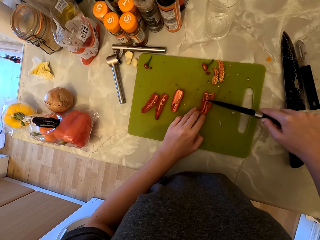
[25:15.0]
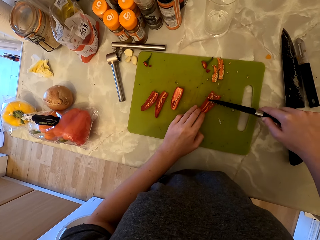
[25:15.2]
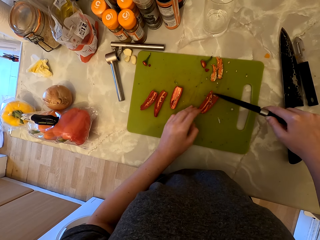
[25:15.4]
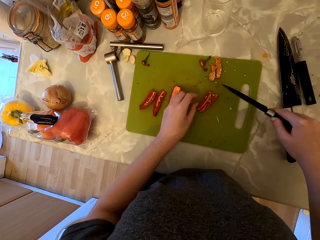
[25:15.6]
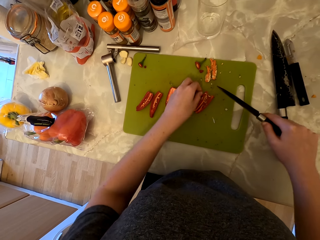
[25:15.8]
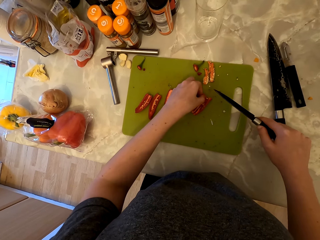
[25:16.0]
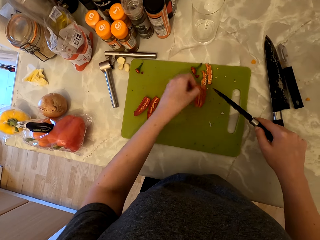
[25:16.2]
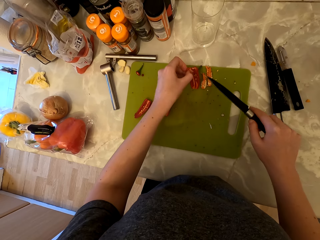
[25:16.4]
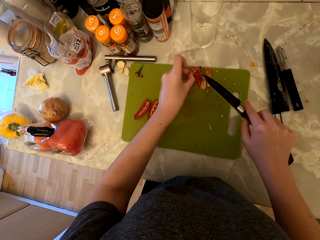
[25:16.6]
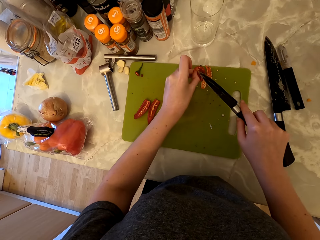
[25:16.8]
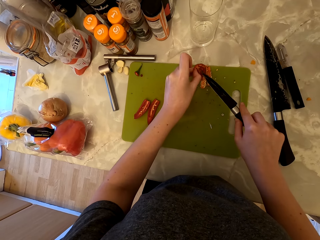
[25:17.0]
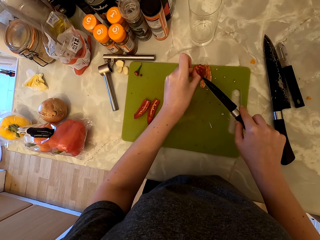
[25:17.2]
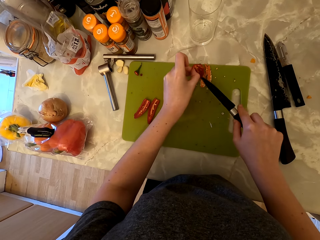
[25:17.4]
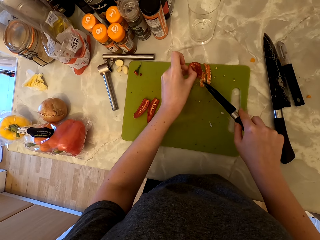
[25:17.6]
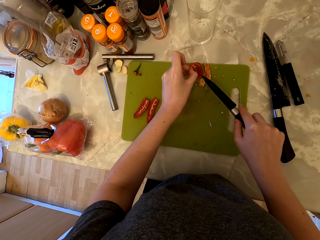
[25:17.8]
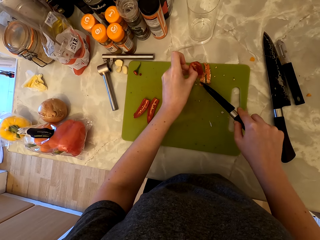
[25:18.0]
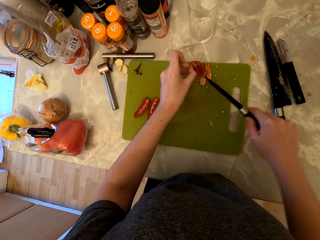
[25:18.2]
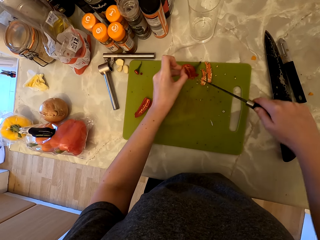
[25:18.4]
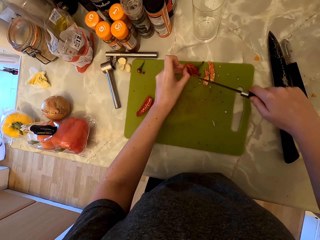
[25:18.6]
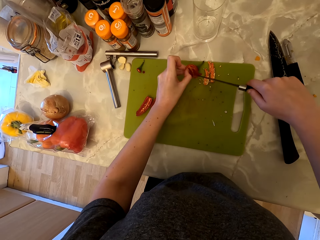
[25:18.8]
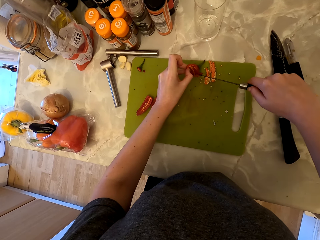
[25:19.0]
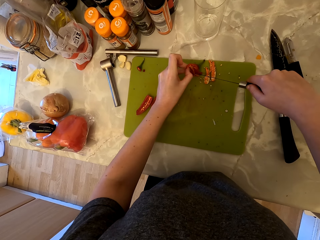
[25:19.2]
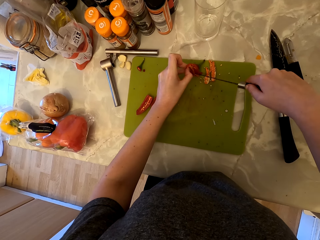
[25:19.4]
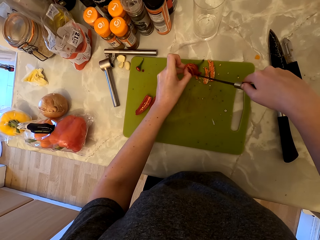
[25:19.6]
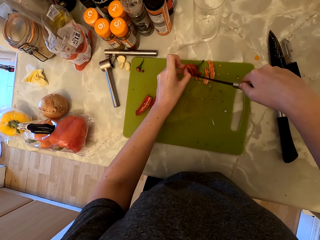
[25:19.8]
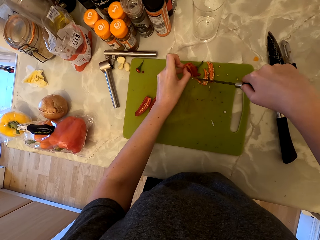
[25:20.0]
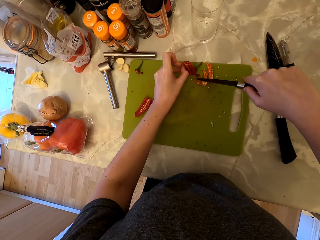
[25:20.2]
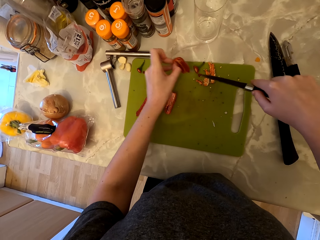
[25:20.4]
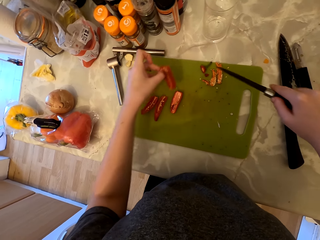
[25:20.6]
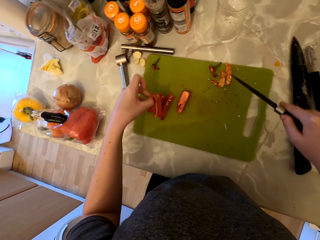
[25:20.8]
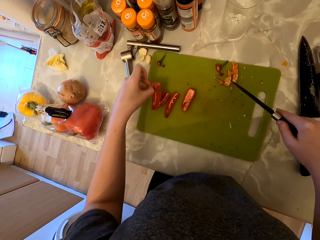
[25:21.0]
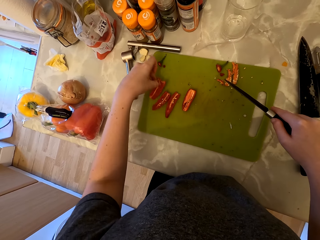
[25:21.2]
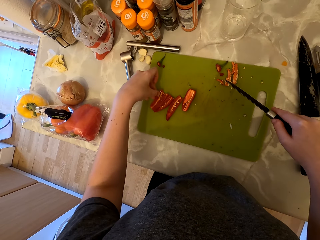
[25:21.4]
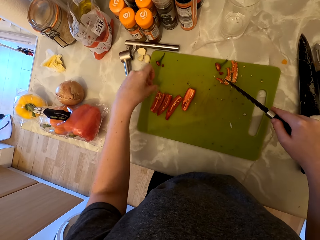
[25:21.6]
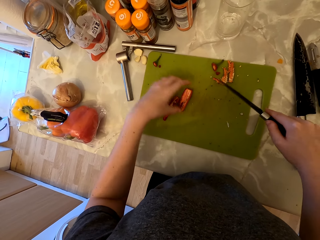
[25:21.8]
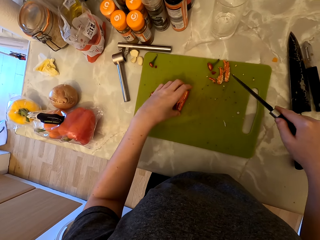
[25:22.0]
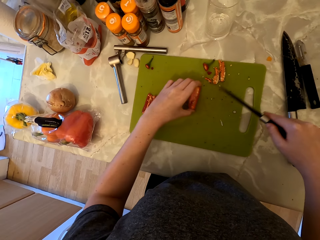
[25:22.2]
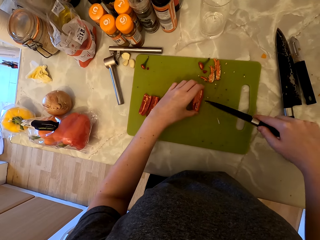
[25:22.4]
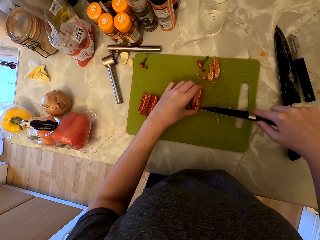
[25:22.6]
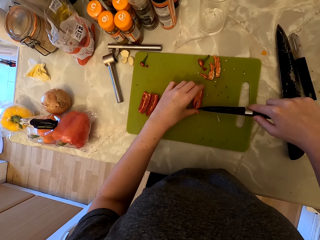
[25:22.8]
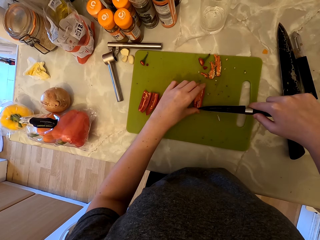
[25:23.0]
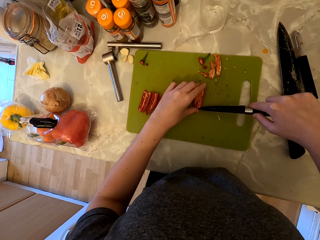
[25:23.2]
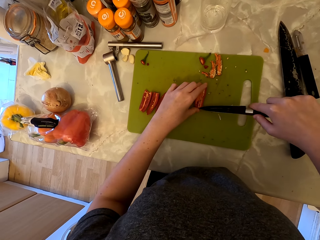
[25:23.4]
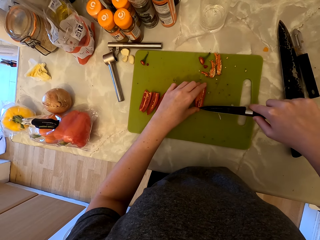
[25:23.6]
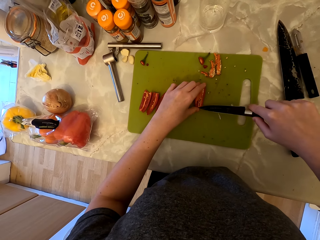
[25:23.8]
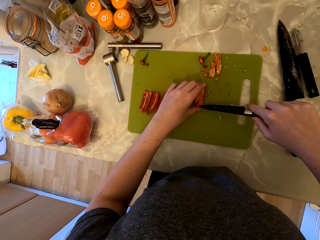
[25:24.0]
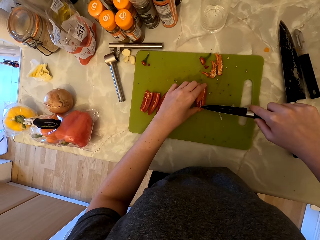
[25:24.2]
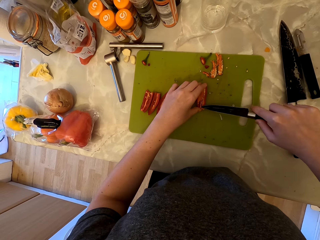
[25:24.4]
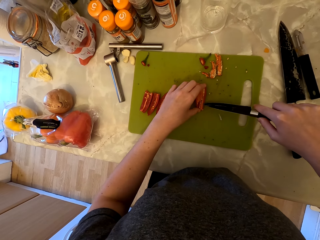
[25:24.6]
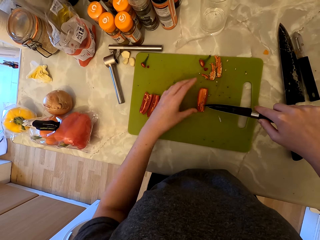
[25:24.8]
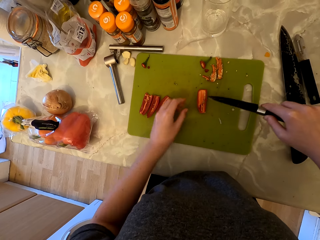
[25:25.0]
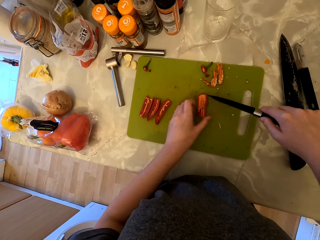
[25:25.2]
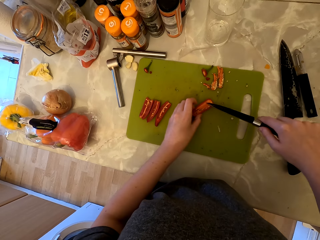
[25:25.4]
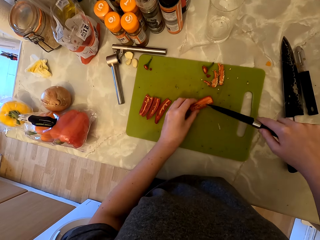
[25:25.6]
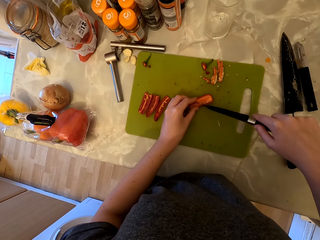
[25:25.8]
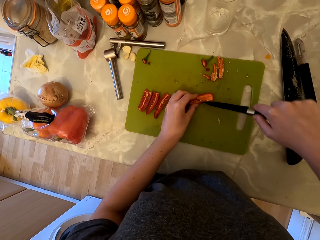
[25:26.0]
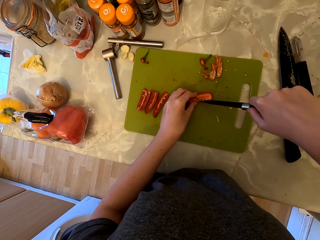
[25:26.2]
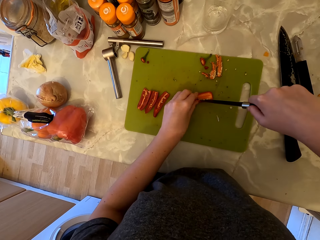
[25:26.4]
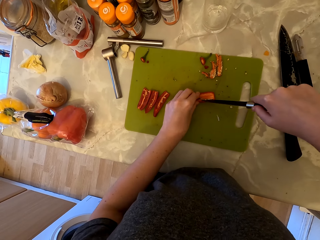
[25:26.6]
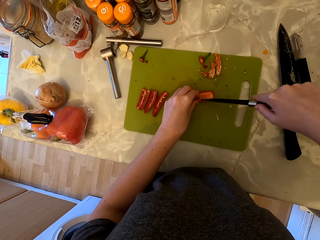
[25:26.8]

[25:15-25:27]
The camera wearer picks up the chili pepper. They remove the seeds of the chili pepper with the knife. They place the chili pepper on the chopping board. They pick up the chili pepper. They cut the inside of the chili pepper.

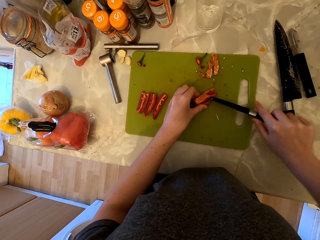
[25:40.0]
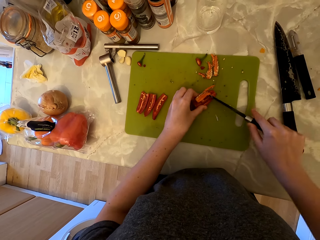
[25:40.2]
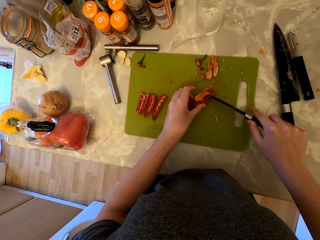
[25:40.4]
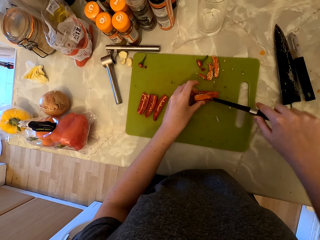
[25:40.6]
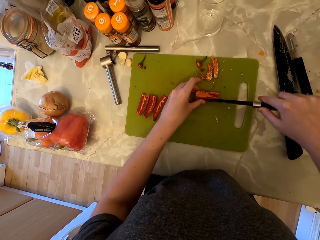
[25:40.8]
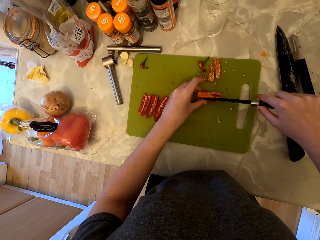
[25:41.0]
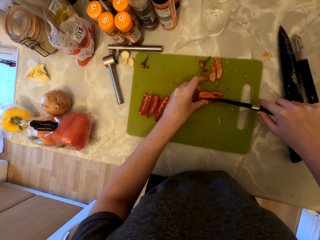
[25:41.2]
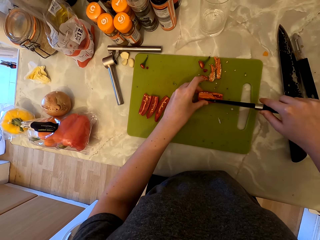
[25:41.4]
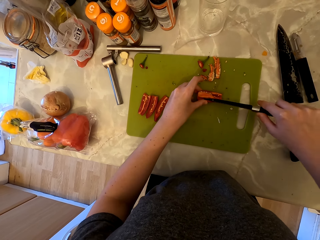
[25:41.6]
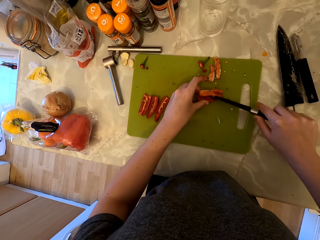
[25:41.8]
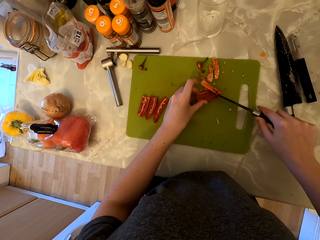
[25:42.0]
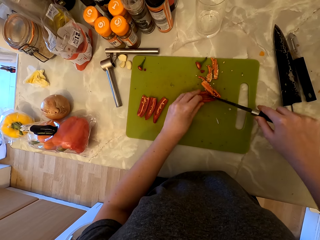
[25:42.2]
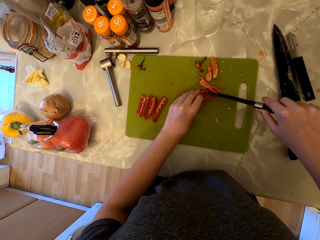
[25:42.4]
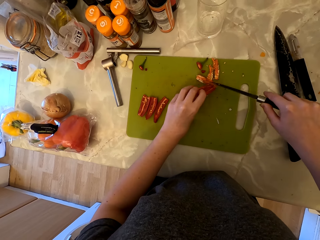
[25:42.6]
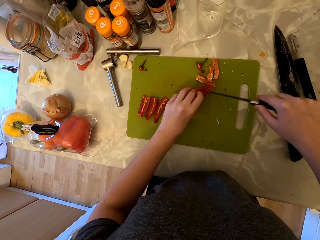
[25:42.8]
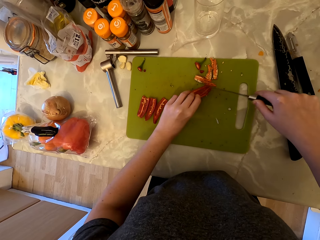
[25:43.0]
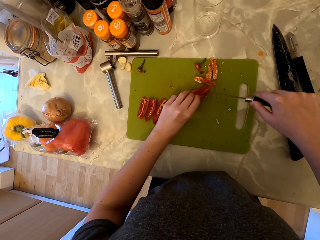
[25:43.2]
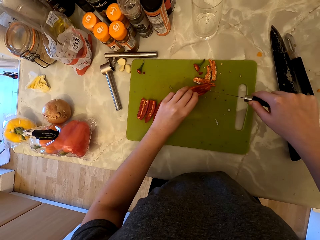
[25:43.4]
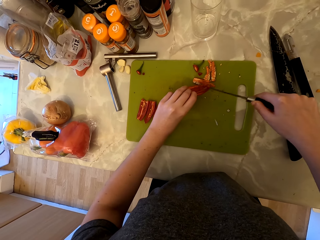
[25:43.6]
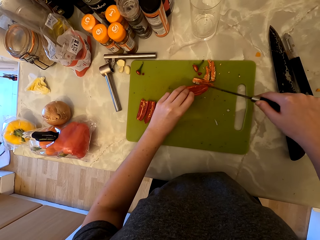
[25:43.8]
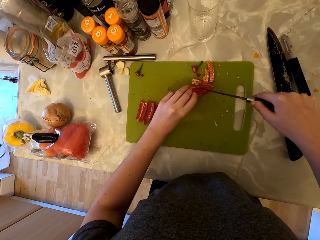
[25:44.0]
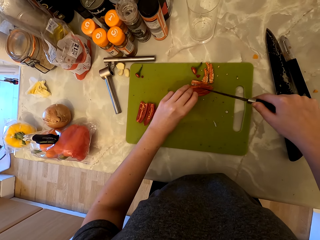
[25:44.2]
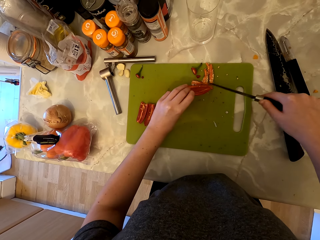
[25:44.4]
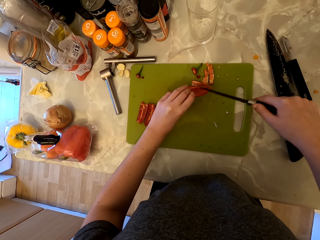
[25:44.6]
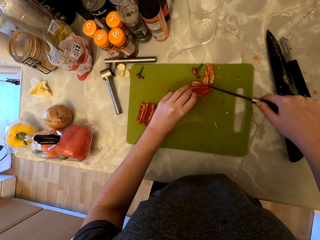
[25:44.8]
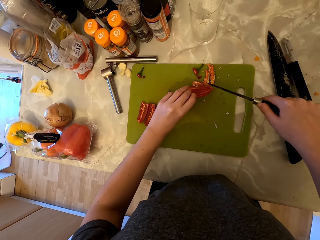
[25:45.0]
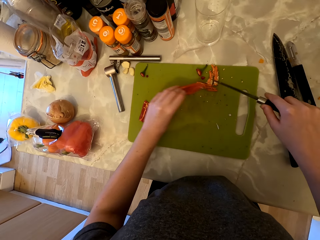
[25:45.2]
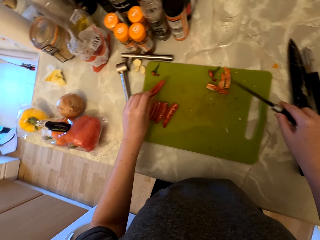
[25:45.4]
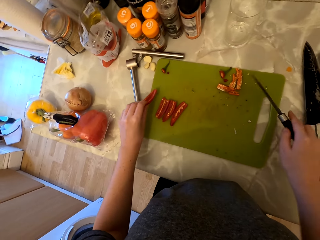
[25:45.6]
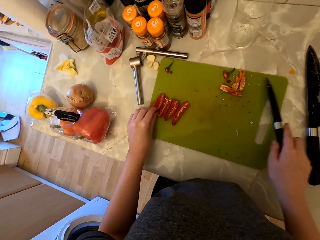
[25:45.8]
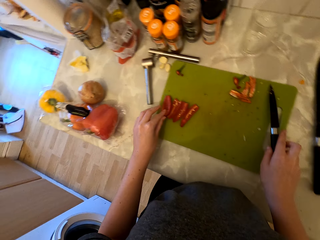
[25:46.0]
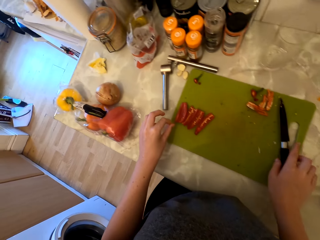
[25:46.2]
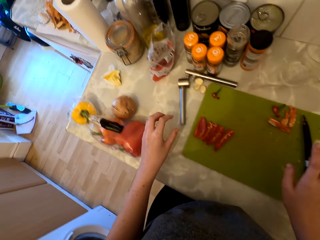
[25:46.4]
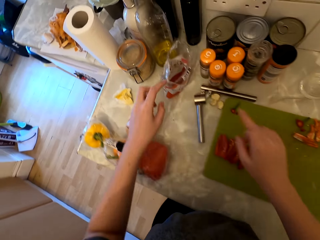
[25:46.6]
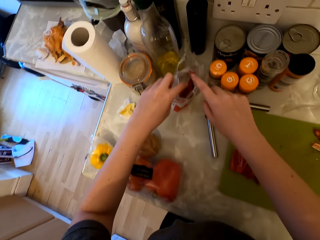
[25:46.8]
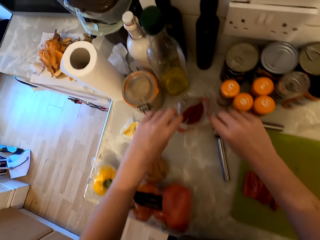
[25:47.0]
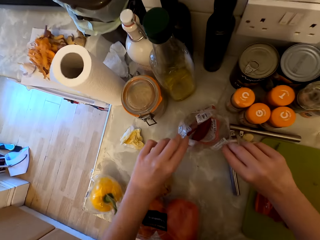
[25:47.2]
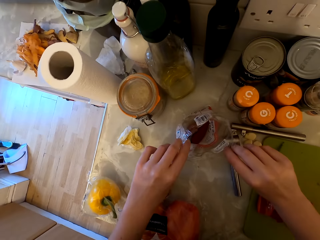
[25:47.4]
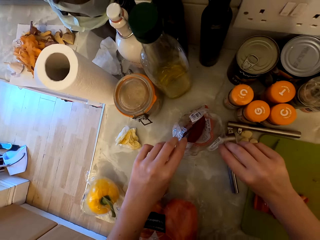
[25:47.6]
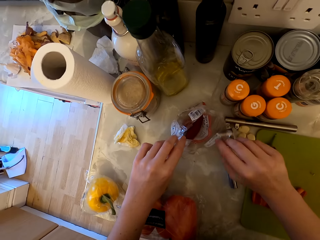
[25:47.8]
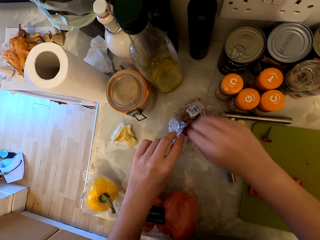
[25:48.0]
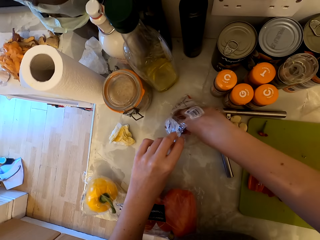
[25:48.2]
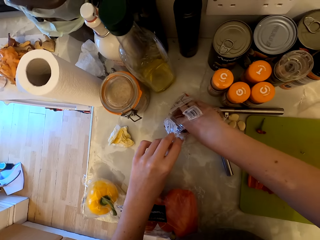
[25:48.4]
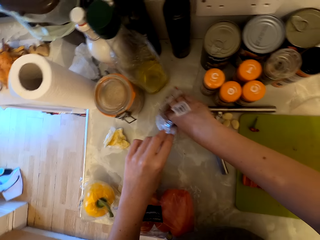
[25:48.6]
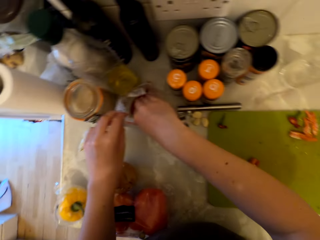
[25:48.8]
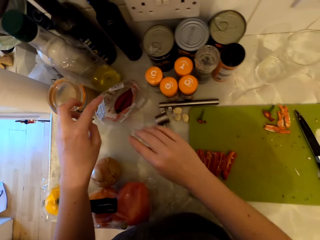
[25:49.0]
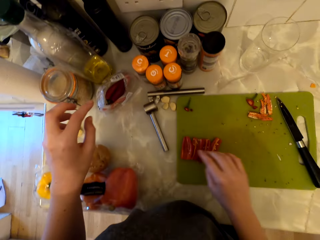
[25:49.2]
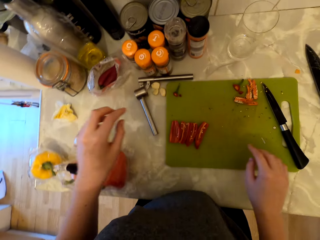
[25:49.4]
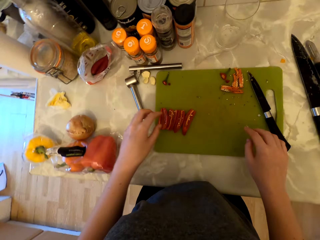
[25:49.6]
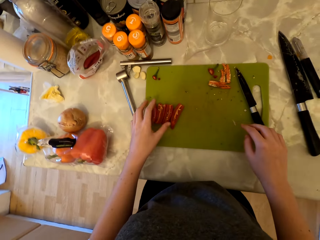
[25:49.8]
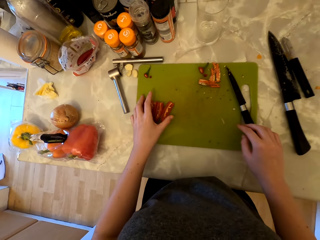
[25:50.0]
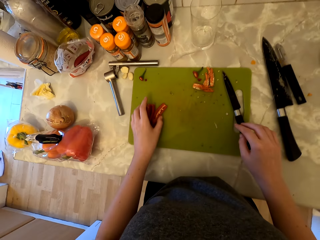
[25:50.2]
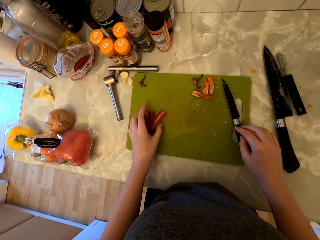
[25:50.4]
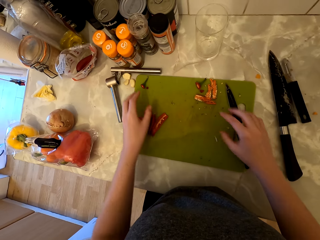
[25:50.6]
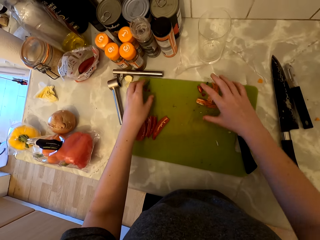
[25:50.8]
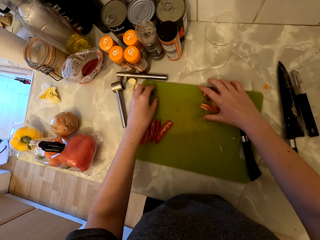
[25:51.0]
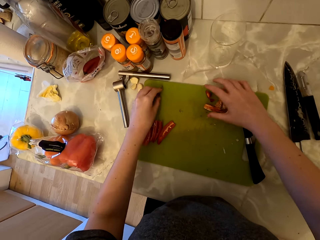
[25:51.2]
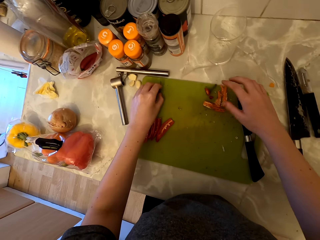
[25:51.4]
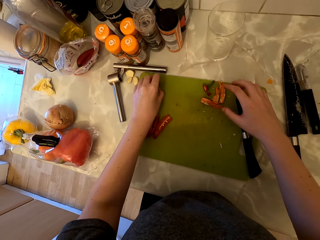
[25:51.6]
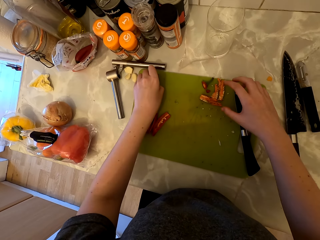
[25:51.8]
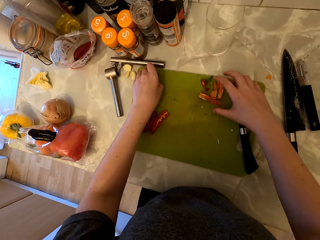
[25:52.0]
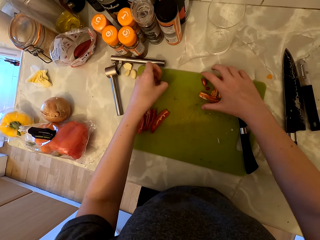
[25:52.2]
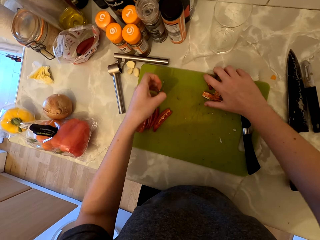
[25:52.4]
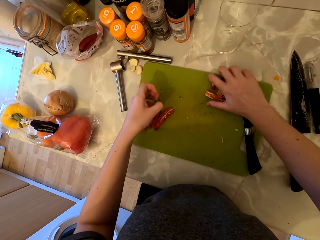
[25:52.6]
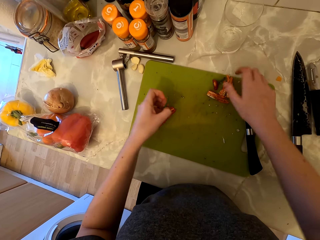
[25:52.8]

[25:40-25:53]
The camera wearer picks up the chili pepper. She removes the seeds of the chili pepper with the knife. She places the chili pepper on the chopping board. She places the knife on the chopping board. She holds the packet of cayenne pepper with both hands. She looks inside the packet. She inserts her right hand inside the packet of the chili pepper. She removes her hand from the packet. She touches the pieces of chili pepper. She picks up the remains of the chili pepper on the chopping board.
